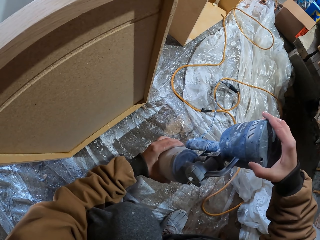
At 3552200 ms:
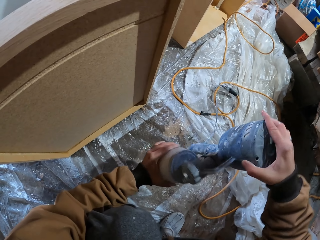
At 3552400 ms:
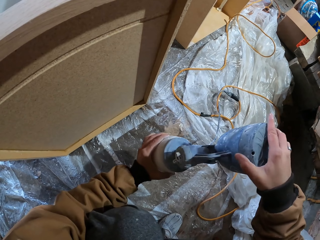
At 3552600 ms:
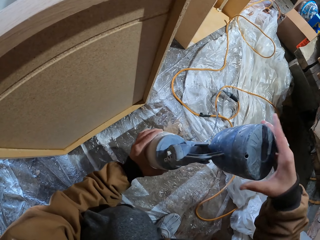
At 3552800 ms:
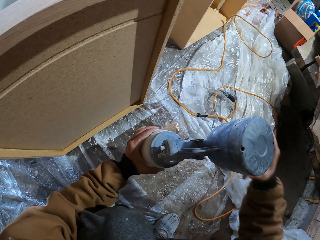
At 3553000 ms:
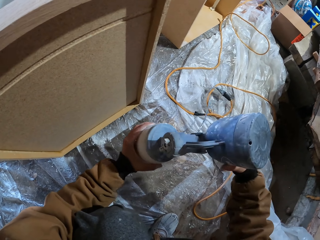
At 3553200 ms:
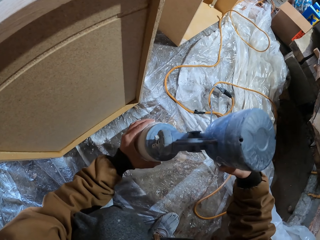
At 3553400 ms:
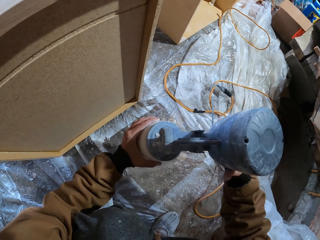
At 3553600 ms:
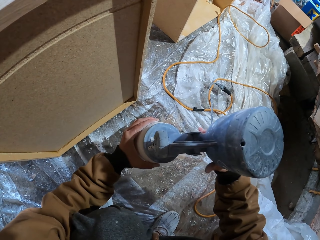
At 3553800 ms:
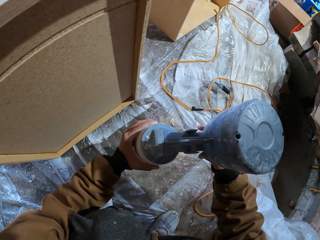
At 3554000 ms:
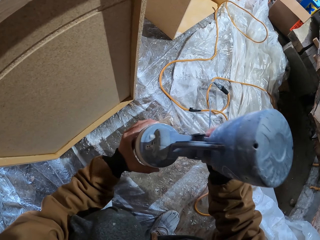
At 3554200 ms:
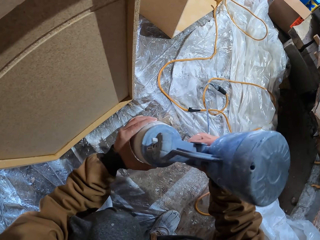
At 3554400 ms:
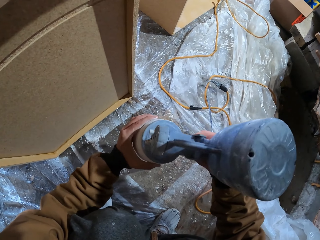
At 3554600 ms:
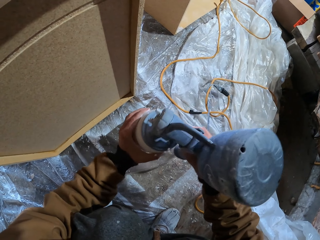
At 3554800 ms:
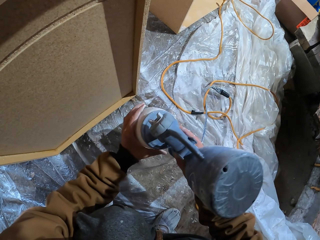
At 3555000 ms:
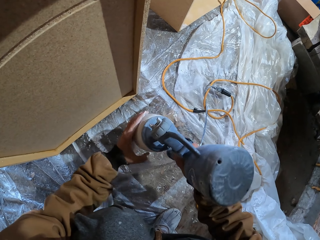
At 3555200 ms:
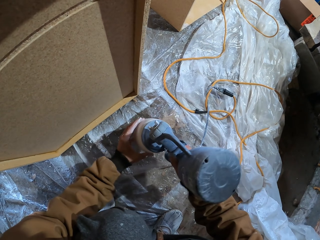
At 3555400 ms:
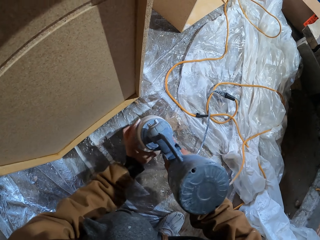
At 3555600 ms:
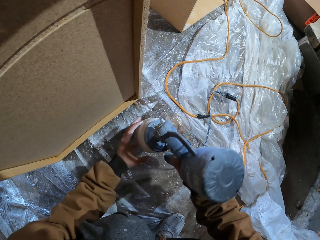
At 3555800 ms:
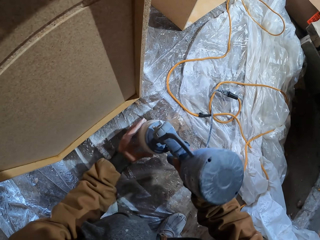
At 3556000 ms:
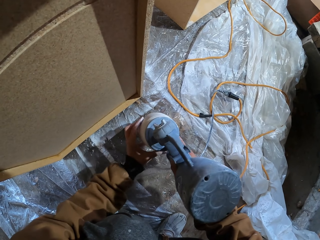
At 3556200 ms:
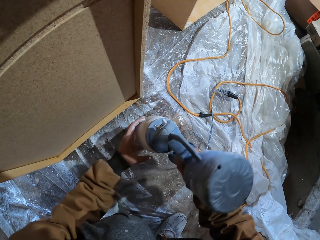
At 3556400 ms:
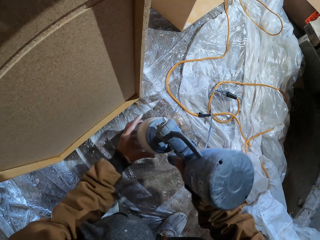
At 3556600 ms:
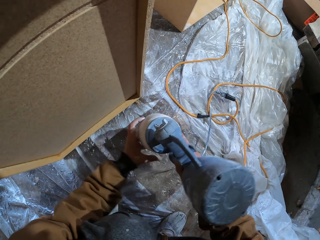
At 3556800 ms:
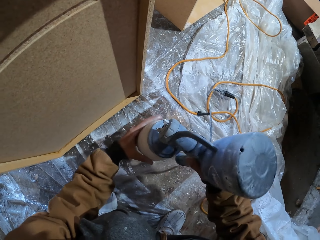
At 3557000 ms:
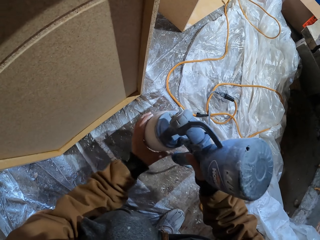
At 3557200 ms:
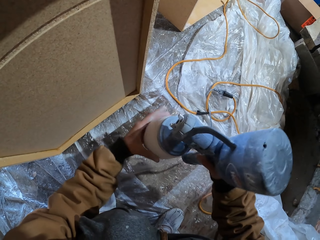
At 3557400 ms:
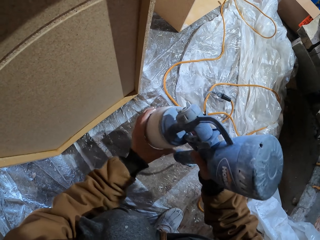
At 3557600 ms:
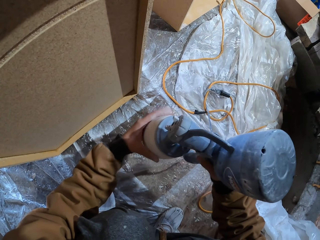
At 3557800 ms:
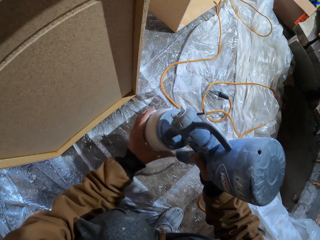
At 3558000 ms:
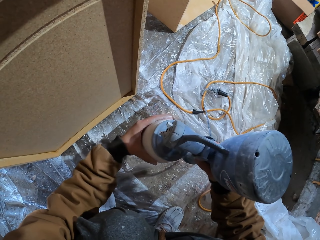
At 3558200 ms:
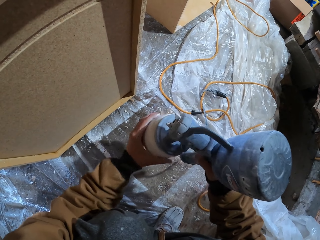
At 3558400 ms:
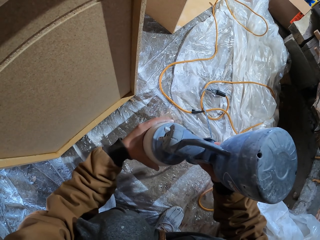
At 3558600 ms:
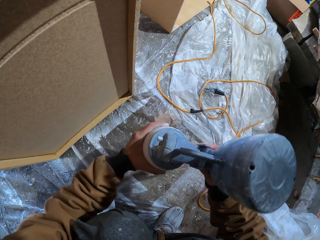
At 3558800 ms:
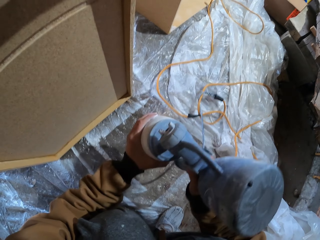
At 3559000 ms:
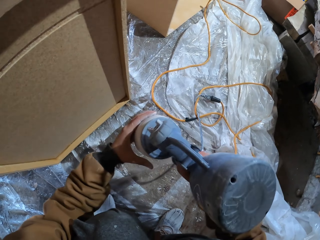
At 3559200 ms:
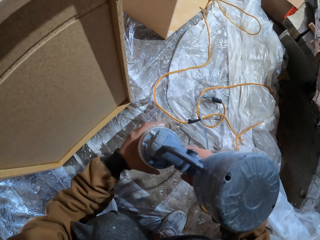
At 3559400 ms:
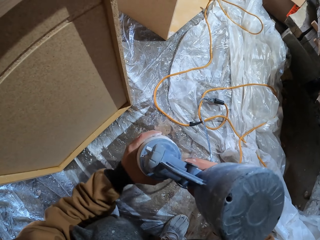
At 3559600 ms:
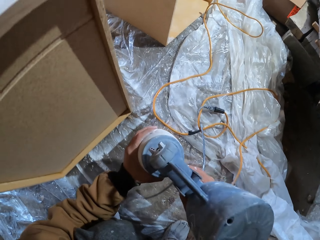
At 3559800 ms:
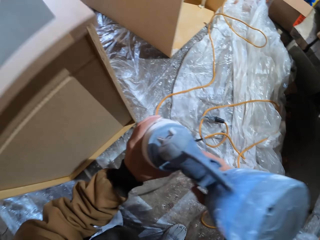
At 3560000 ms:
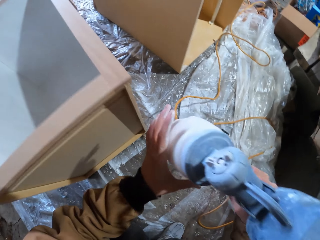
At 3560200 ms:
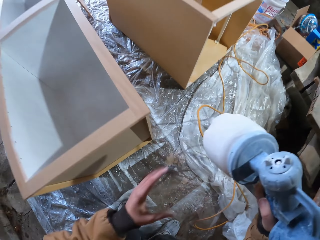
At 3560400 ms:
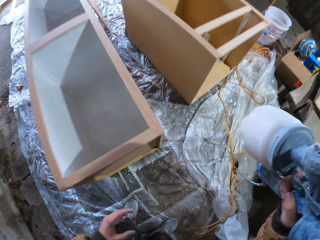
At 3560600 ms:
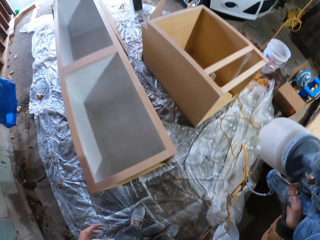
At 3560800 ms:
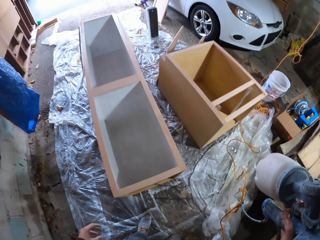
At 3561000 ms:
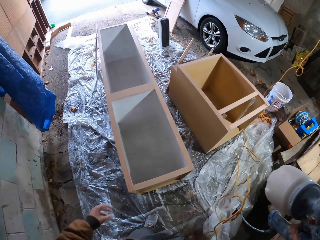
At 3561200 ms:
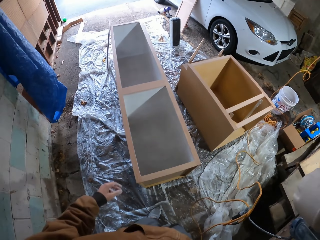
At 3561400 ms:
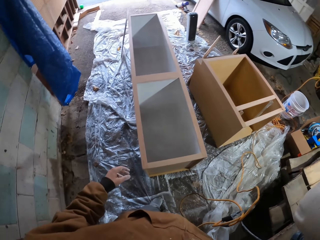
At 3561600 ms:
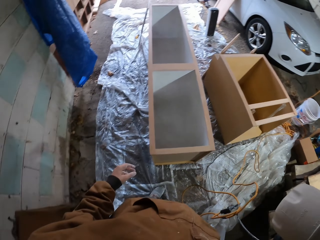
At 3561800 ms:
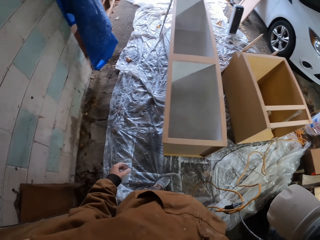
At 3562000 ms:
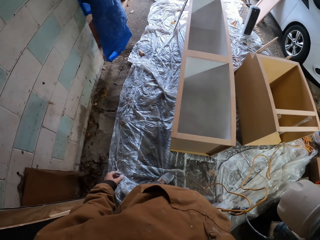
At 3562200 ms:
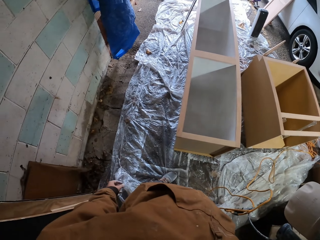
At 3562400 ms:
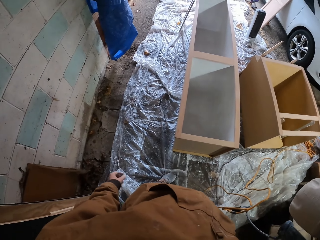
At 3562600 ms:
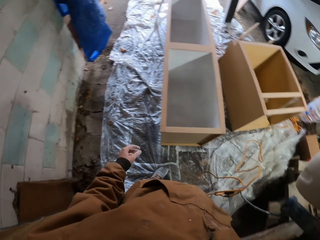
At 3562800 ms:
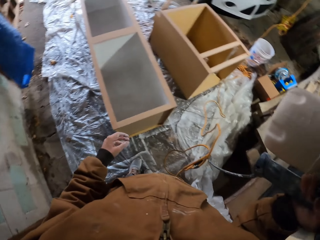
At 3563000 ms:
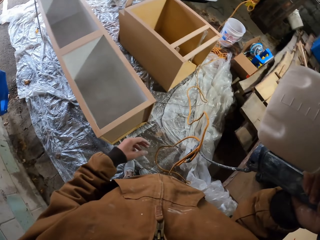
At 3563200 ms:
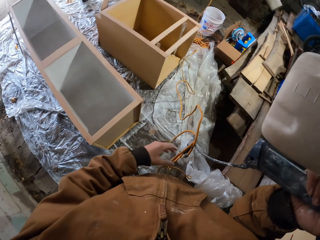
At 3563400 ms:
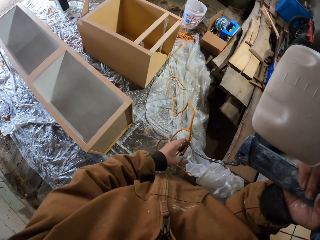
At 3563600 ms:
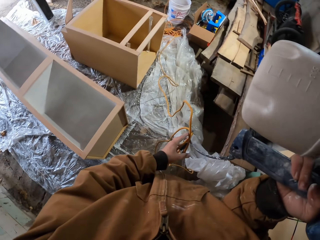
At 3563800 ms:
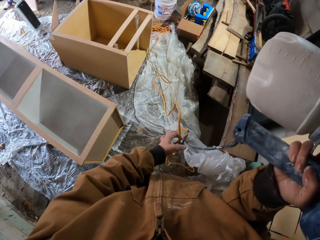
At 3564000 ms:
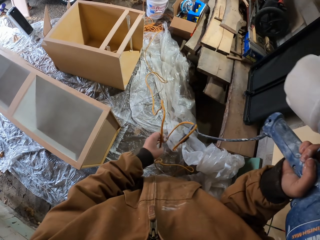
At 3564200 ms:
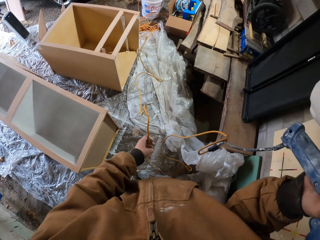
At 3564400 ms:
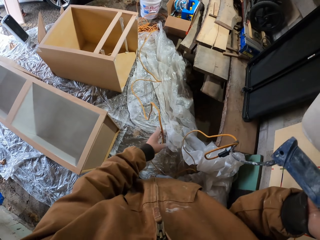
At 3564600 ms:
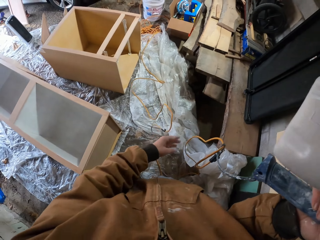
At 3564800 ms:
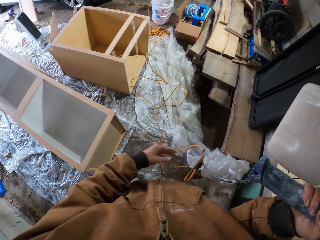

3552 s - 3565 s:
The camera wearer looks around.

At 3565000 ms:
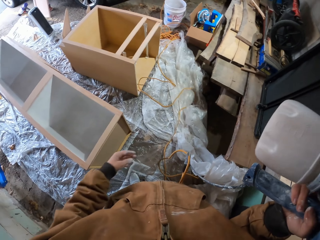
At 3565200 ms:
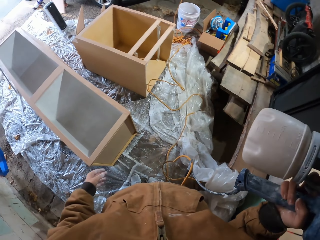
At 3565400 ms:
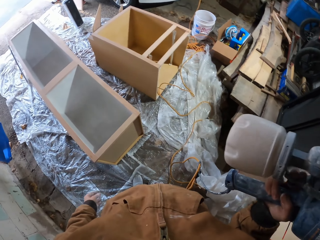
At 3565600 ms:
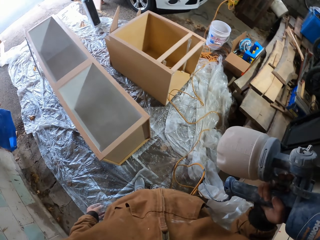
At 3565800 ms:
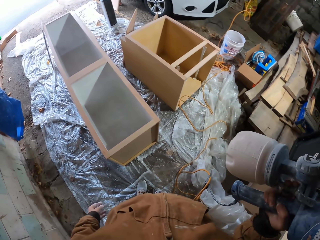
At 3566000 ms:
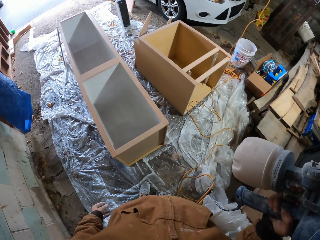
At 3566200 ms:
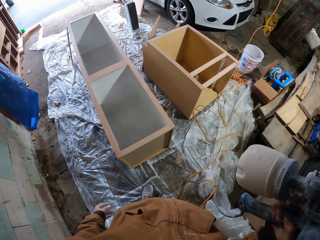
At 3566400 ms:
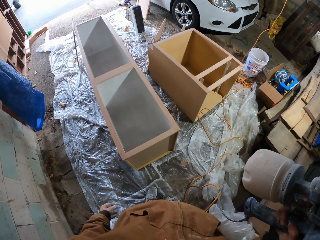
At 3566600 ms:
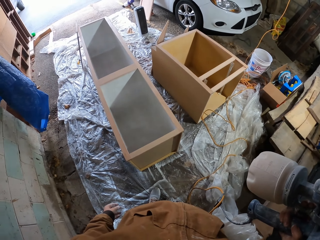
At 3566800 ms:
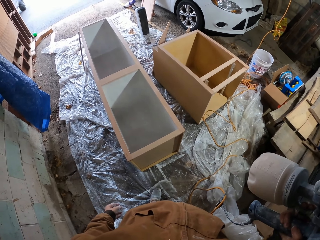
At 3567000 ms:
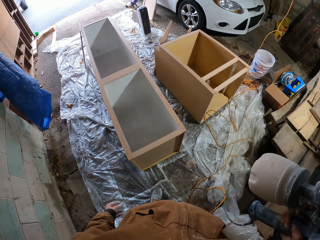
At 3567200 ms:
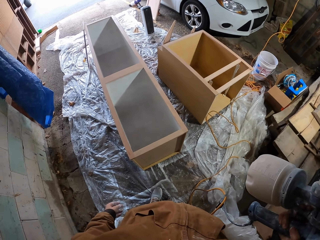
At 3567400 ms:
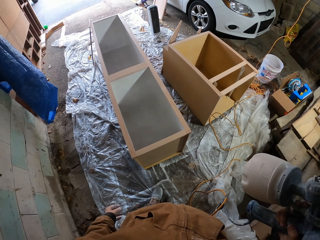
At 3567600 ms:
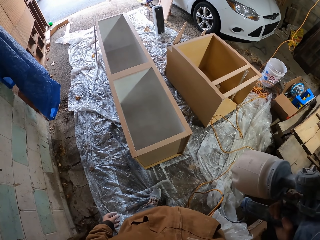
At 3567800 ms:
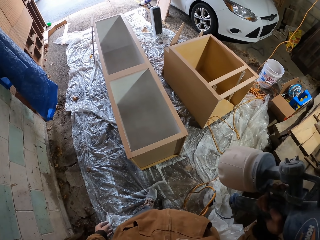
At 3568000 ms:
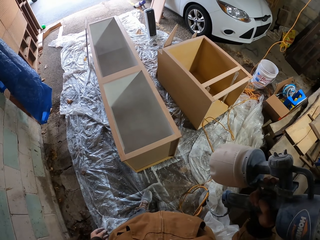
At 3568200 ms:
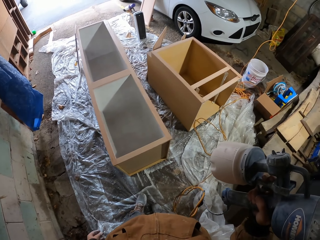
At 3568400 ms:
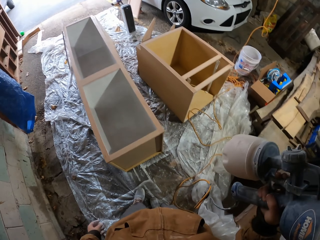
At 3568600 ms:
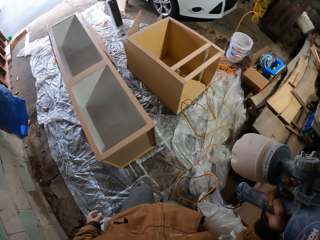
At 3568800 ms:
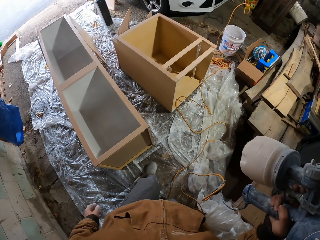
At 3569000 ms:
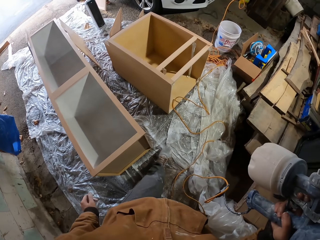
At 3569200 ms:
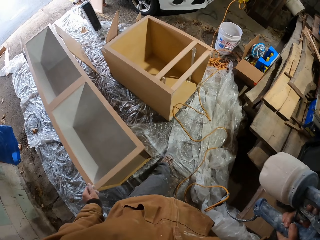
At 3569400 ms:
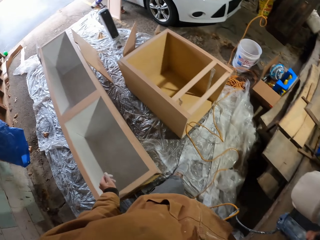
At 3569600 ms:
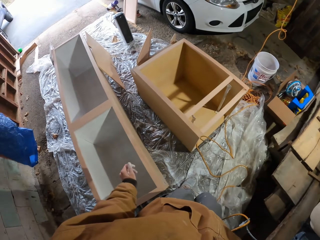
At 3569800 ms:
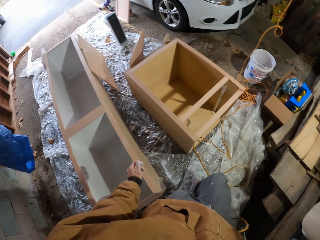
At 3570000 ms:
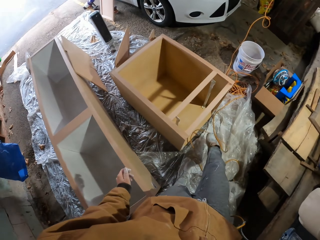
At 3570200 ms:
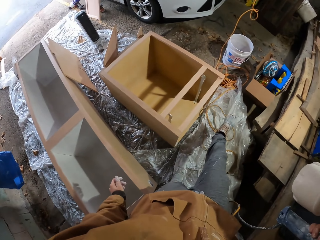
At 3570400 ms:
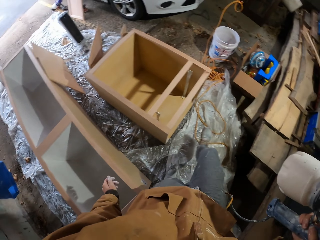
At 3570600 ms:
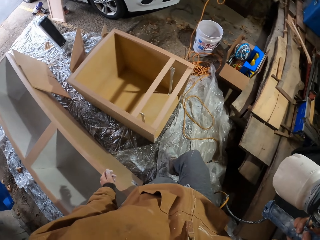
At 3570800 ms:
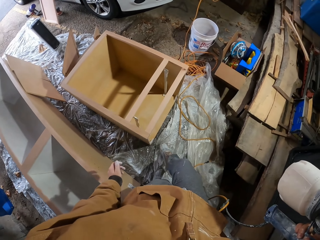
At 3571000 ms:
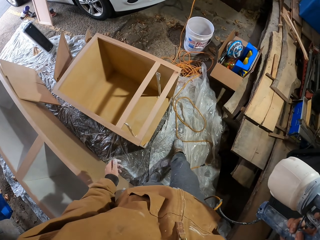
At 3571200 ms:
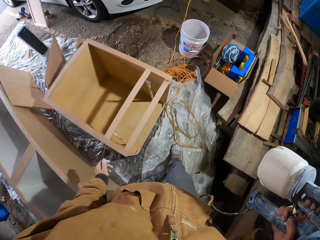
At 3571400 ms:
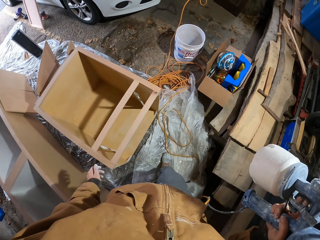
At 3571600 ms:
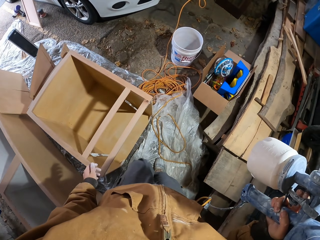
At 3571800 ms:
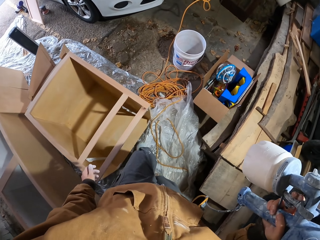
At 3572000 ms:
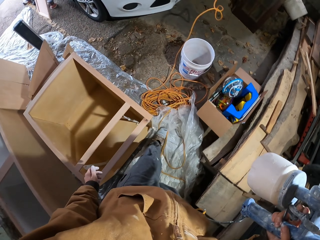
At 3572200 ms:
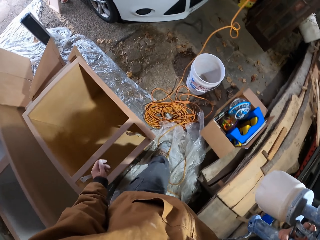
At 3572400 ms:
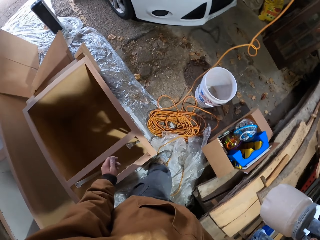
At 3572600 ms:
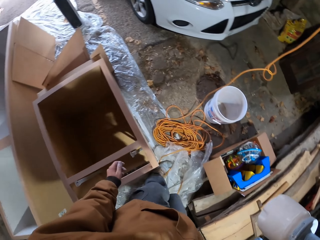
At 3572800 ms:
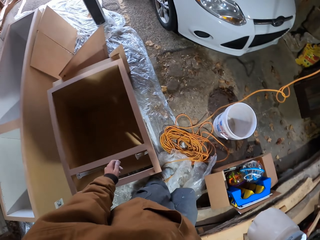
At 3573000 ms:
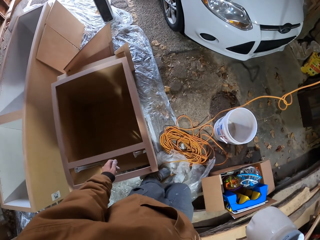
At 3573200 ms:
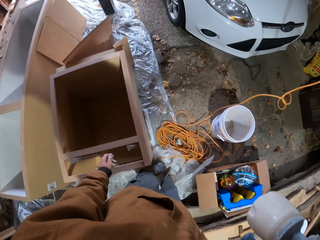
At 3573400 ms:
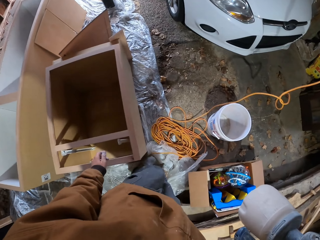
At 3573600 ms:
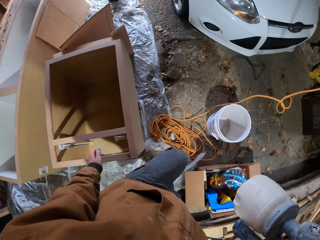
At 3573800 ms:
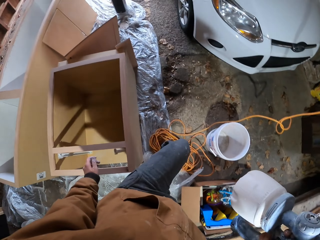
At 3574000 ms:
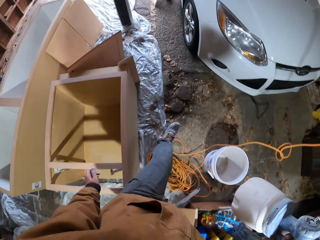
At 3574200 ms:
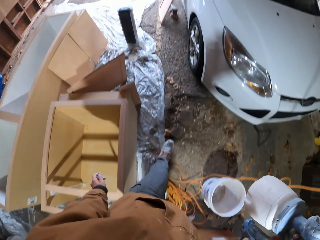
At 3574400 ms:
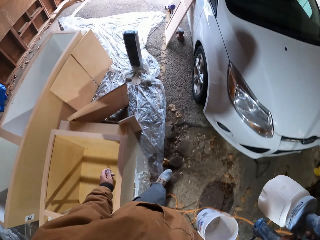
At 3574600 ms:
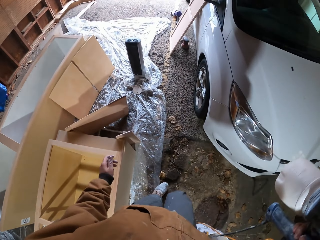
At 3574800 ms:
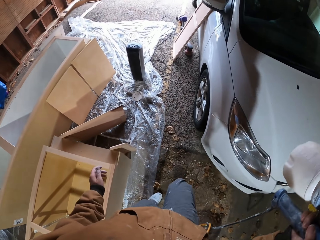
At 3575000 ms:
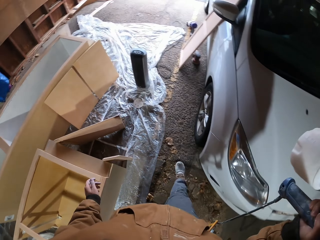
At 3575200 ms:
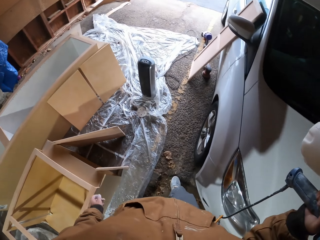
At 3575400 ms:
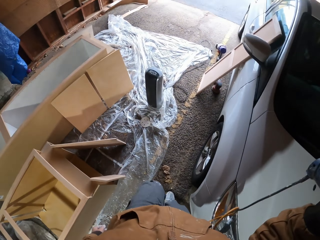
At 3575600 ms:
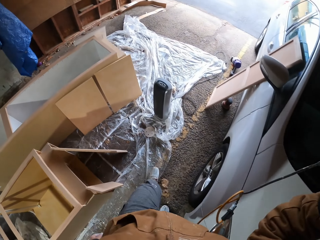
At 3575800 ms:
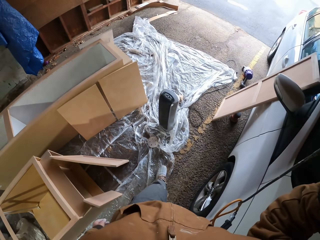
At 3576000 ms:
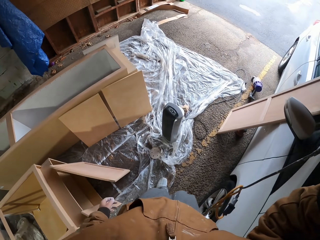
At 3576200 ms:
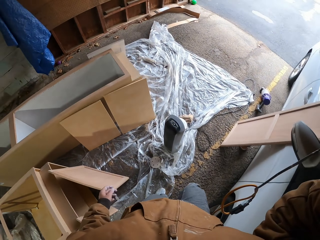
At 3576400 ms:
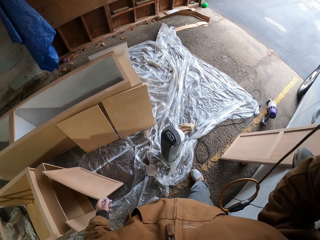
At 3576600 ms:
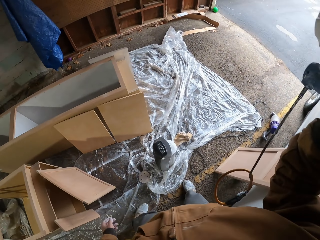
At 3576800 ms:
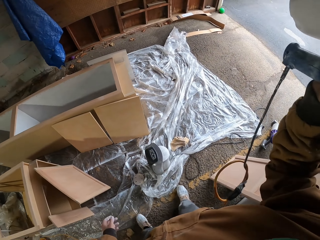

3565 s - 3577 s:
The camera wearer walks.
